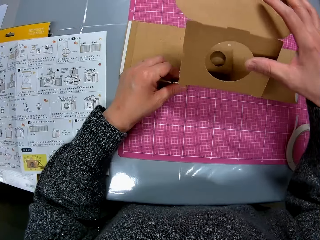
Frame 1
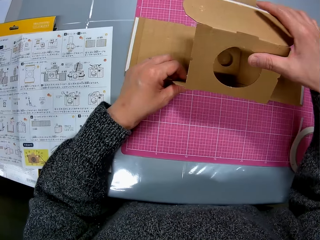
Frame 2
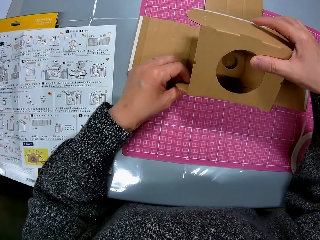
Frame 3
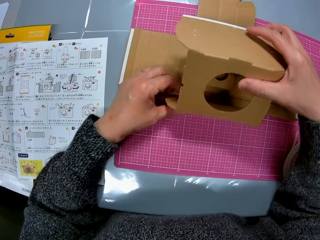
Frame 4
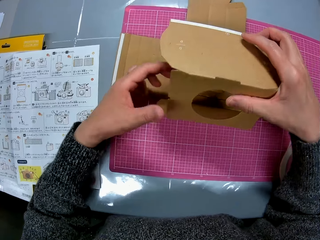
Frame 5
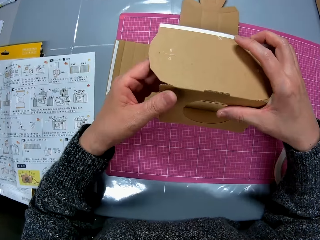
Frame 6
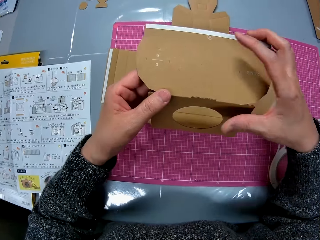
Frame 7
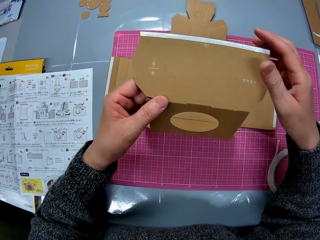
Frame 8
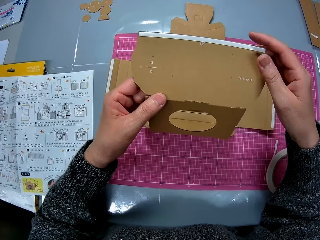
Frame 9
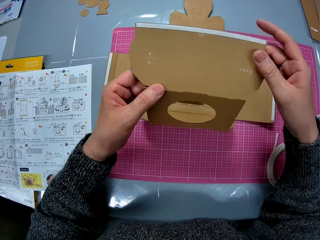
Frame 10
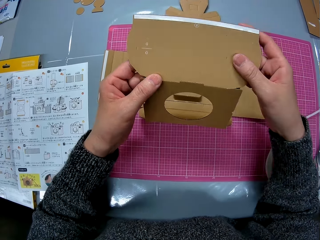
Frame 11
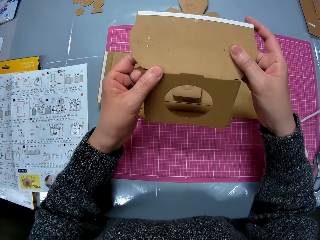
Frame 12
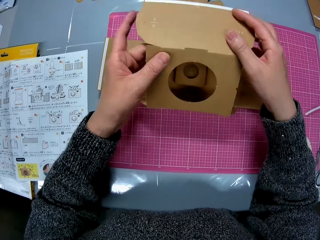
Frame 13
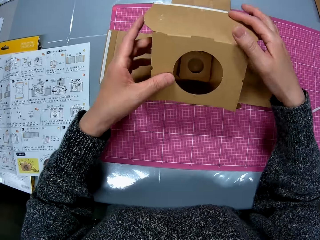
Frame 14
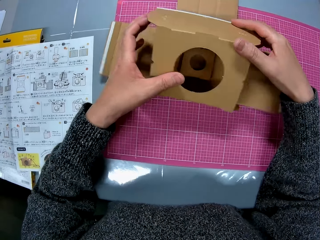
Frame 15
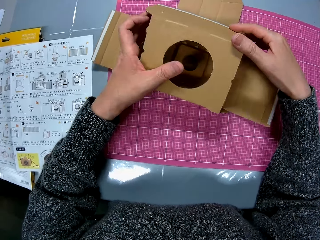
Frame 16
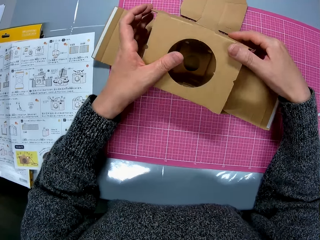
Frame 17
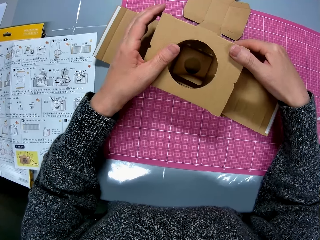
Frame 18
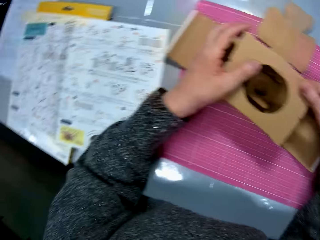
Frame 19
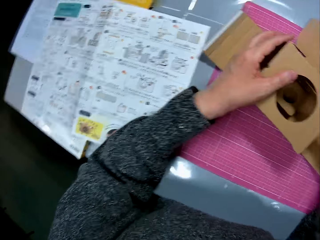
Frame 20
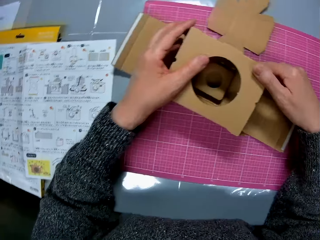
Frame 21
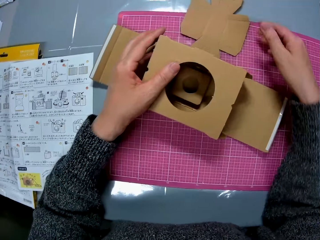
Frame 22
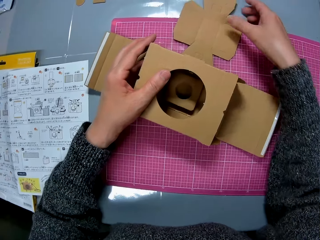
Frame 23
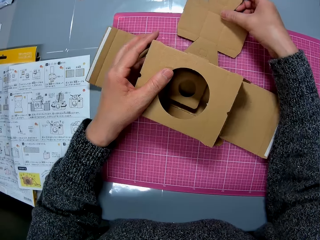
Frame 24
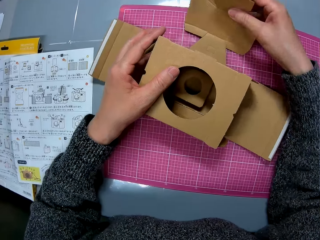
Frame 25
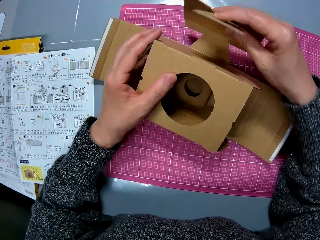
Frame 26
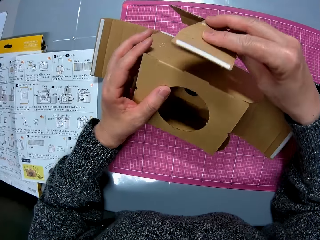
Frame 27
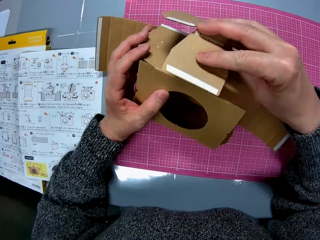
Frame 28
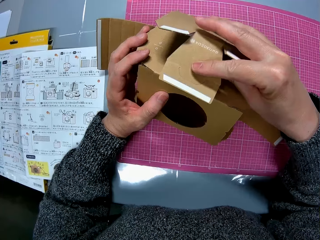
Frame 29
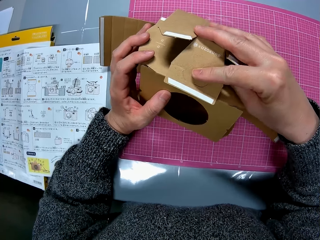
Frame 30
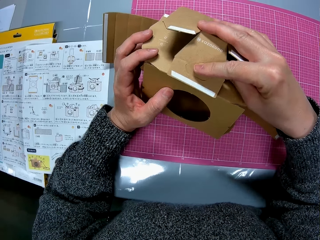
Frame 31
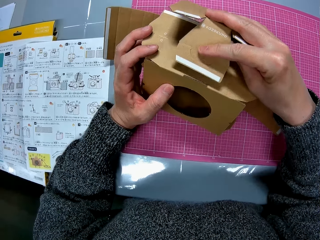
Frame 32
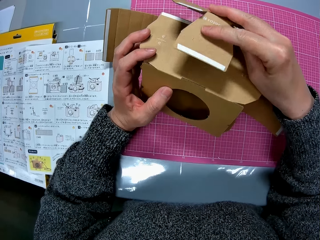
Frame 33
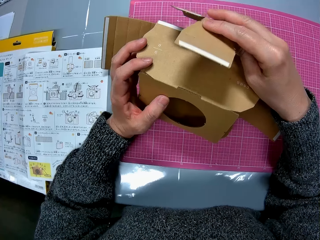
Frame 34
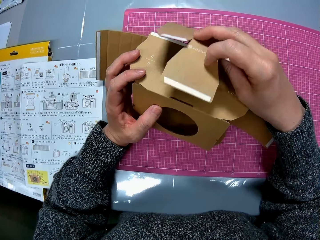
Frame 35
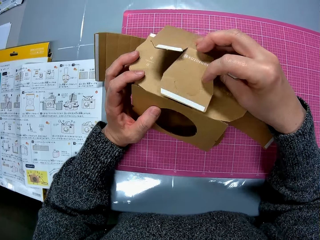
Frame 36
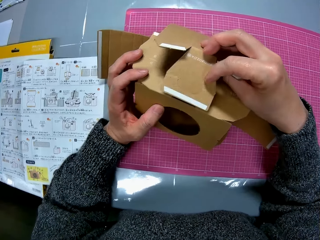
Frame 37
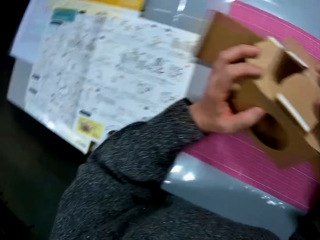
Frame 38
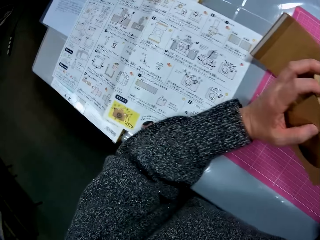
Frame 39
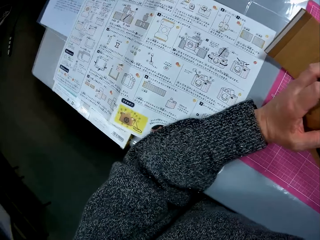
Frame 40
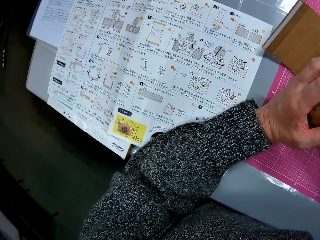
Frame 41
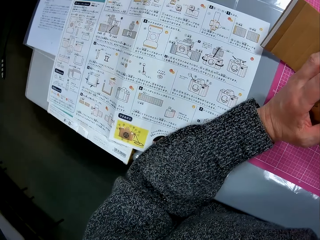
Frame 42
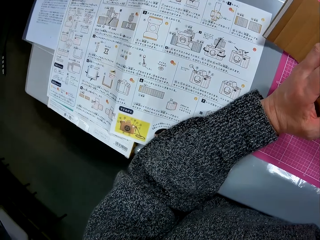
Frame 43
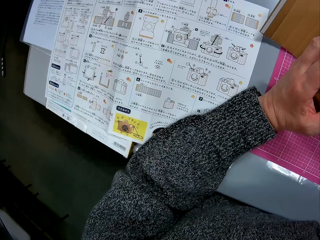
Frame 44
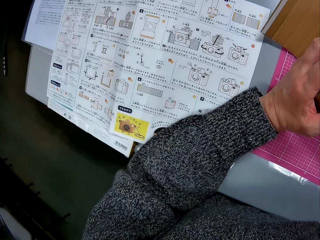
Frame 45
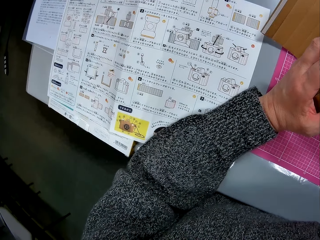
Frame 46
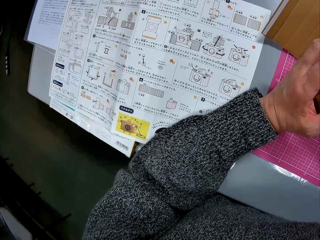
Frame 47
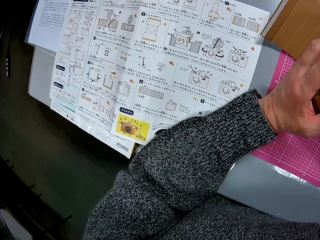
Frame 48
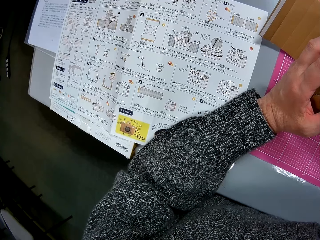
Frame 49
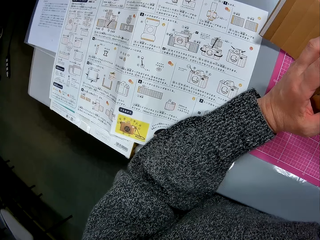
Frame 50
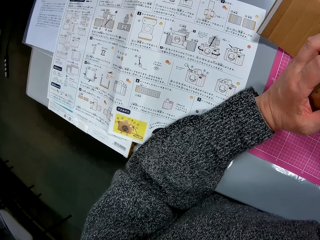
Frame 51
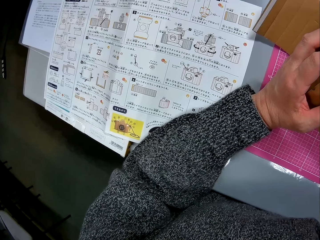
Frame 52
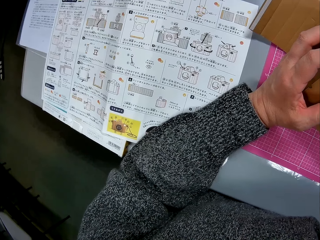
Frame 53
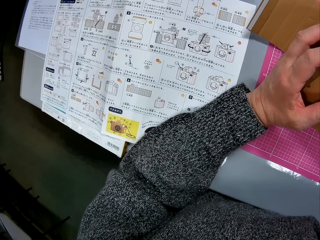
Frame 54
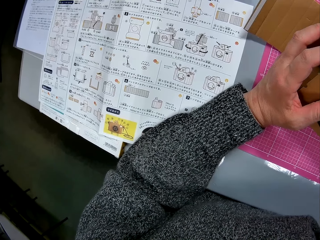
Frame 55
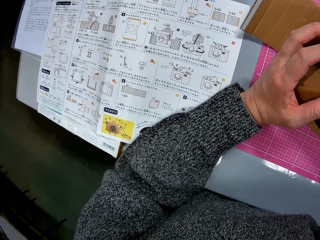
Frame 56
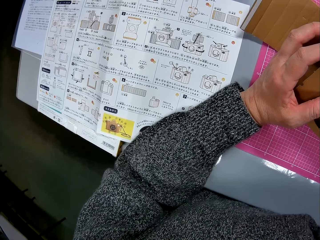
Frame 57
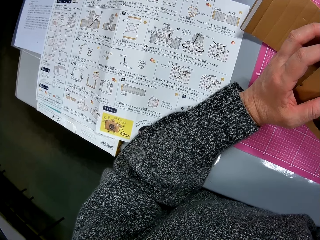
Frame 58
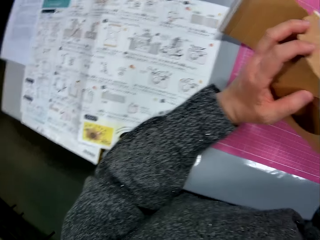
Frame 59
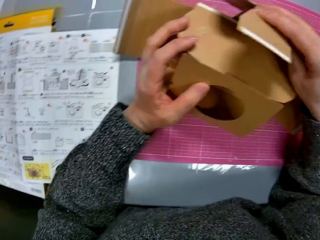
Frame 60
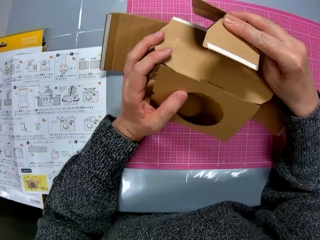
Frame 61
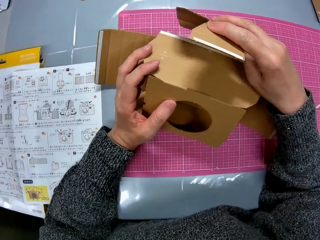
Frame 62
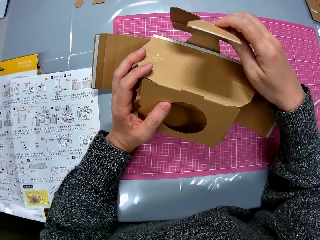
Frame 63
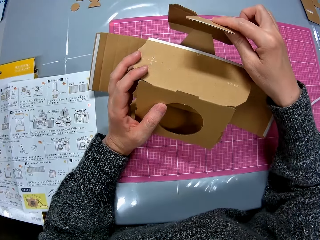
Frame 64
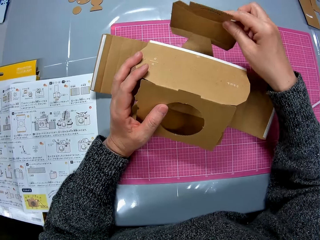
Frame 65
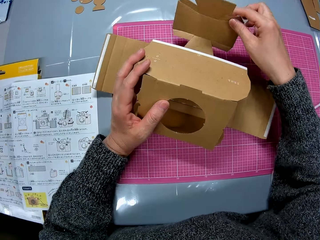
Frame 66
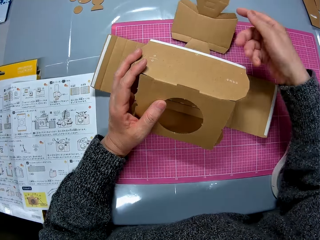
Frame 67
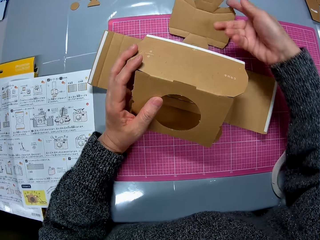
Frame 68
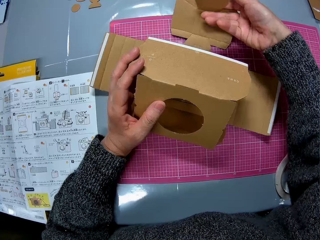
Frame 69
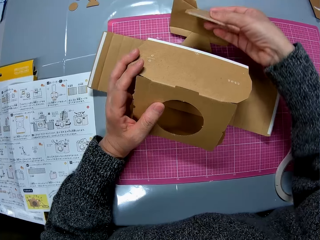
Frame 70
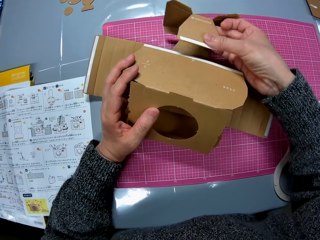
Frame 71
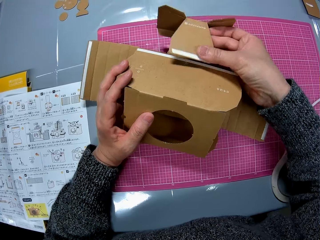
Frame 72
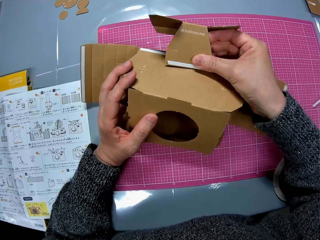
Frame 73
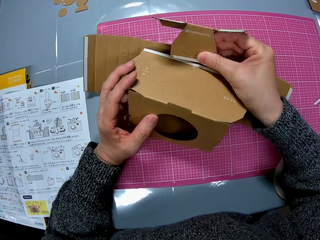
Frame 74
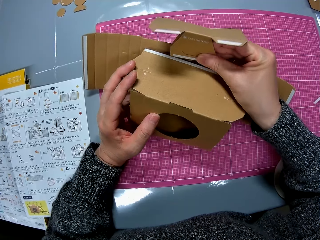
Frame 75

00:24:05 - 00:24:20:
The camera wearer crafts the cardboard. They look at the manual. They craft the cardboard.

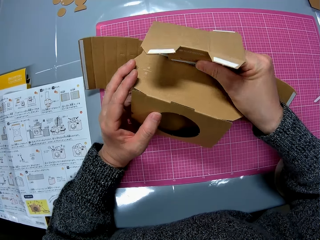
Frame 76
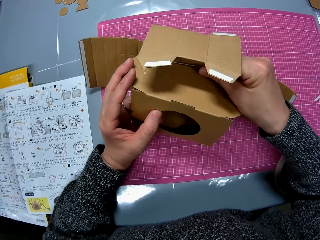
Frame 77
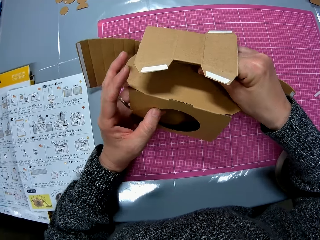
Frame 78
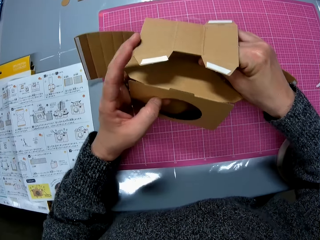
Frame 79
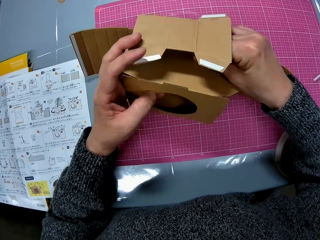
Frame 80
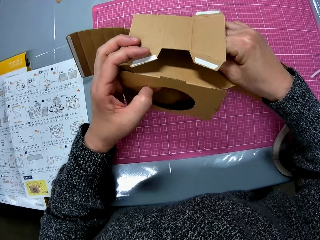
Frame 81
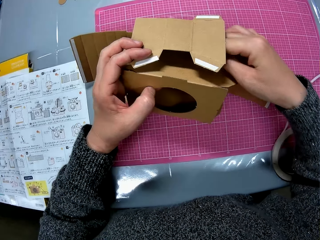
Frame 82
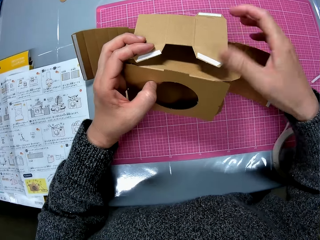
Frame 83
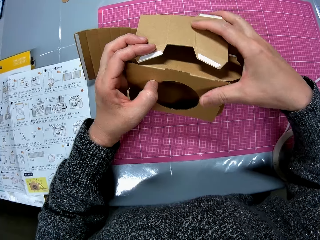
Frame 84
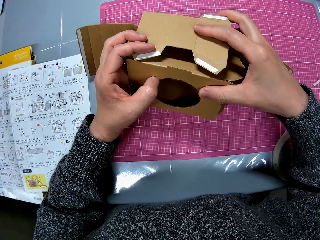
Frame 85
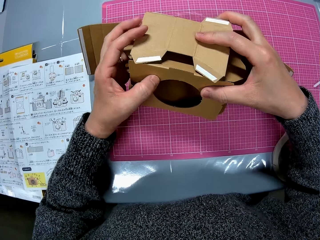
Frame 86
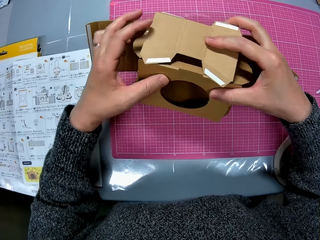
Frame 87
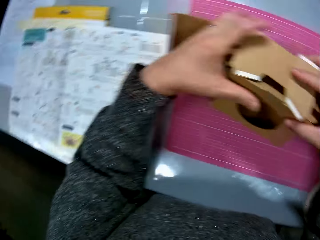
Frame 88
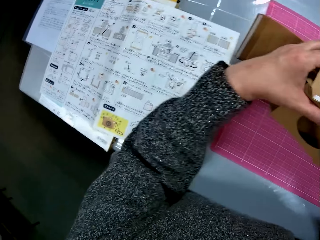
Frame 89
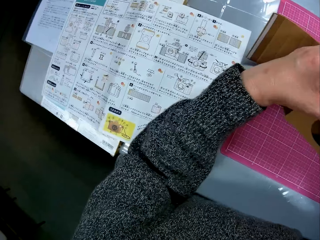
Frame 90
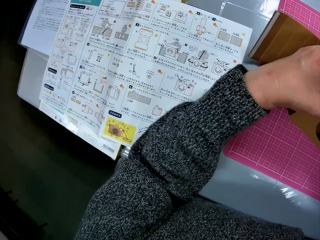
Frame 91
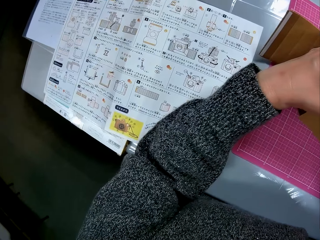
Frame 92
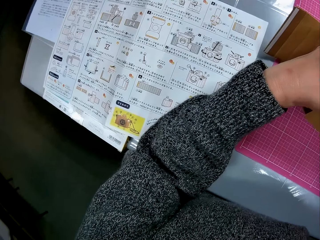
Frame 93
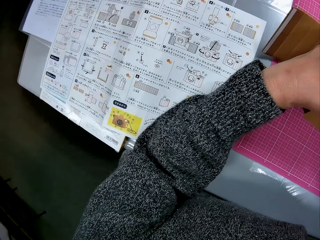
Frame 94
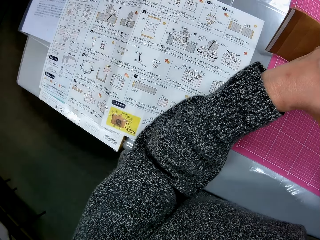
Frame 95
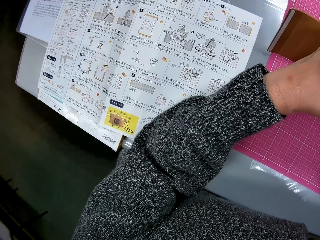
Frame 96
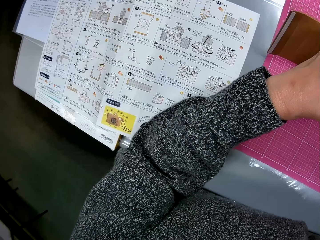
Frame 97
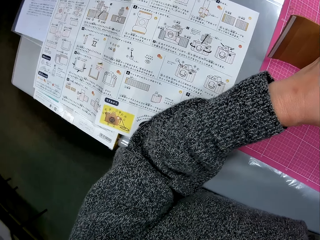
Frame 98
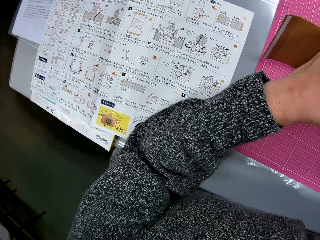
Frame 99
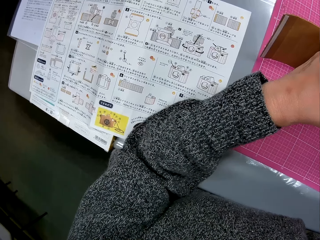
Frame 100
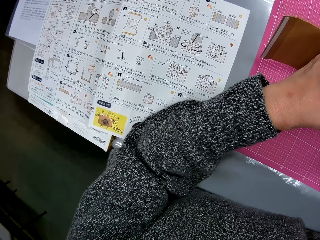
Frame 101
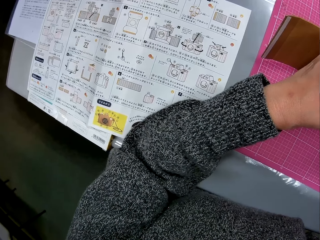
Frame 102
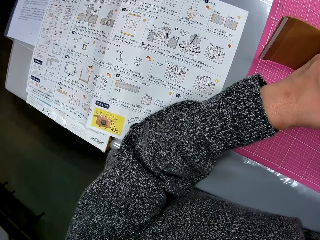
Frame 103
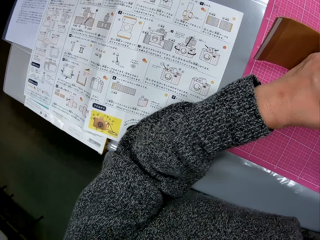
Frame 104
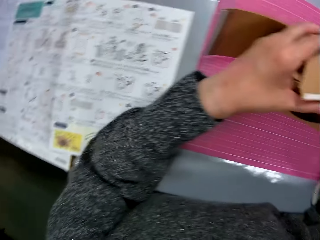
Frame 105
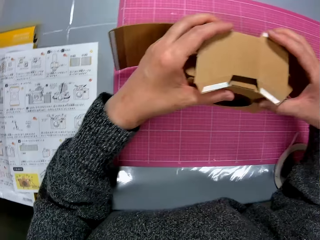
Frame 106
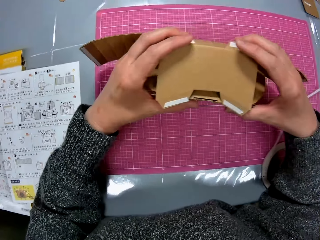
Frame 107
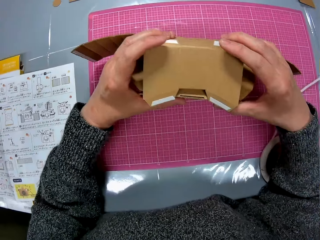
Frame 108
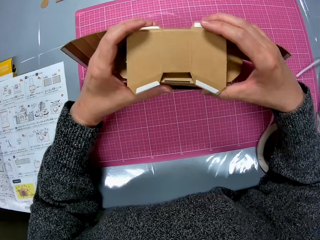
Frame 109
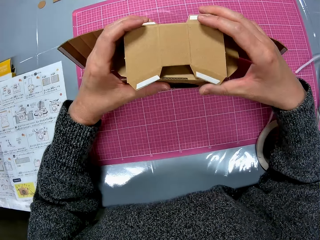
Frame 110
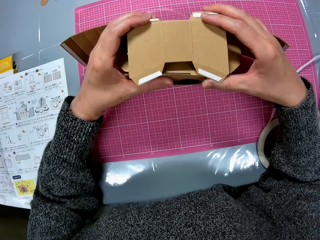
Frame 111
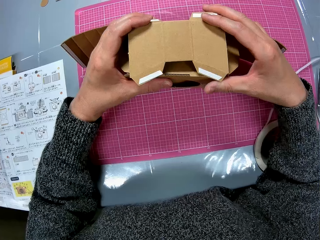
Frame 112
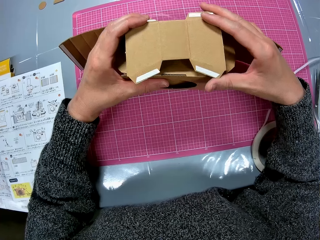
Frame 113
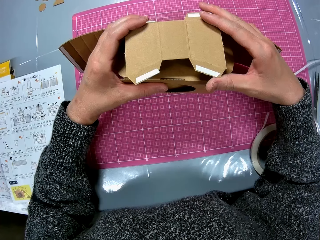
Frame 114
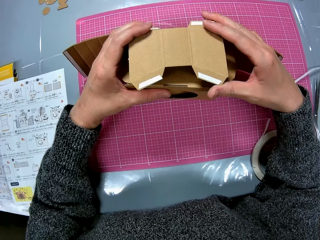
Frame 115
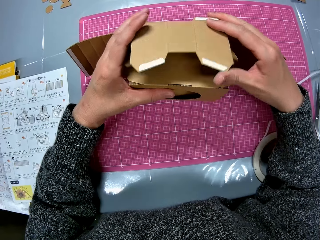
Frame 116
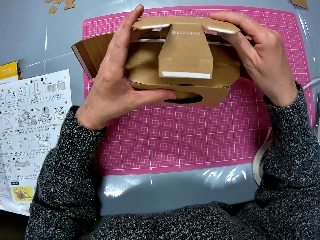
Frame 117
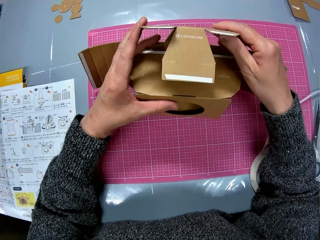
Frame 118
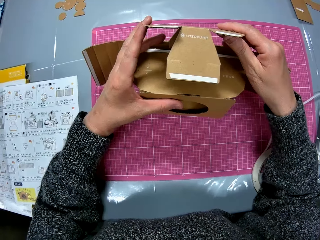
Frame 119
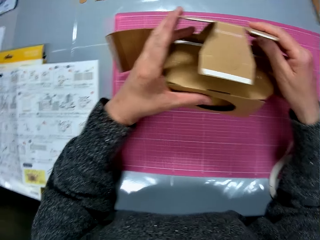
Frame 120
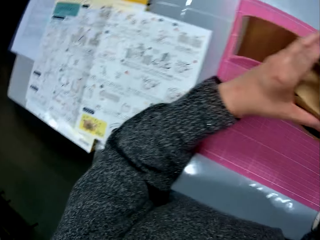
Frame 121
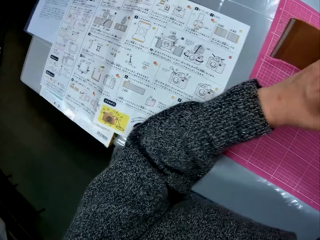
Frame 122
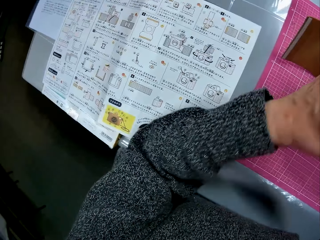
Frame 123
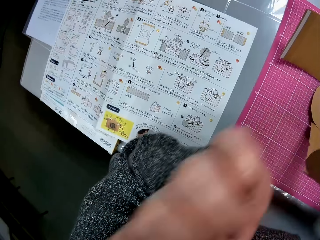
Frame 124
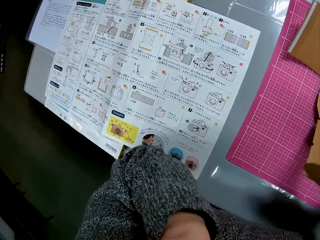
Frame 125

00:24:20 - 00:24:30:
The camera wearer looks at the manual. They hold the cardboard, flip the cardboard and look at the manual.
